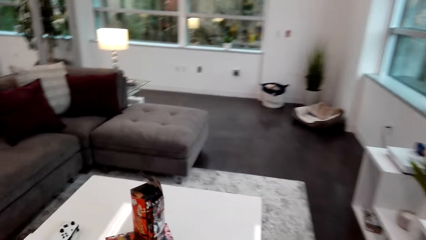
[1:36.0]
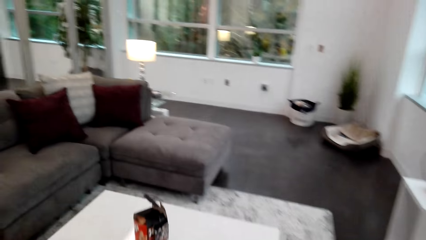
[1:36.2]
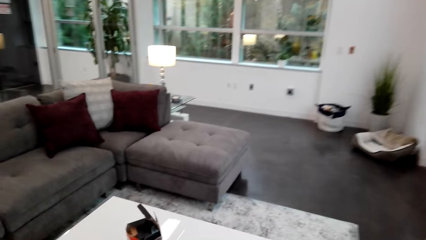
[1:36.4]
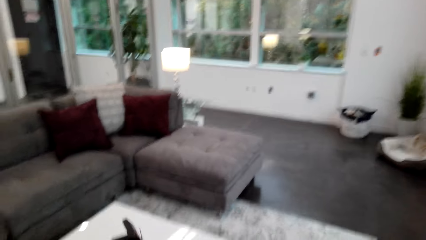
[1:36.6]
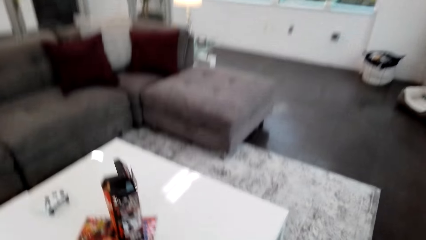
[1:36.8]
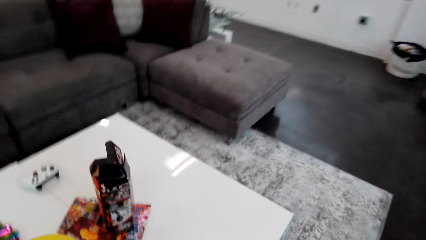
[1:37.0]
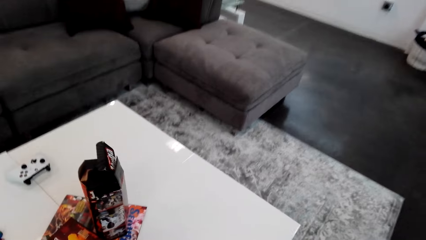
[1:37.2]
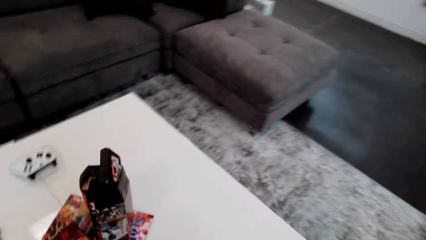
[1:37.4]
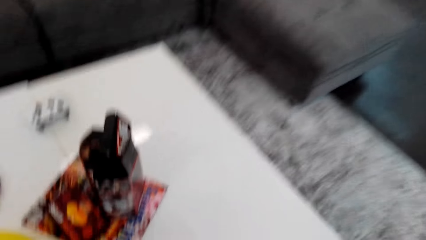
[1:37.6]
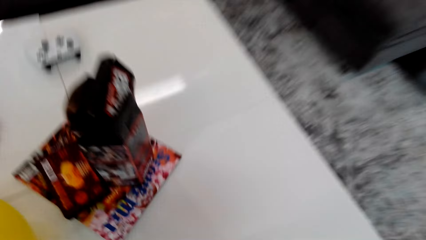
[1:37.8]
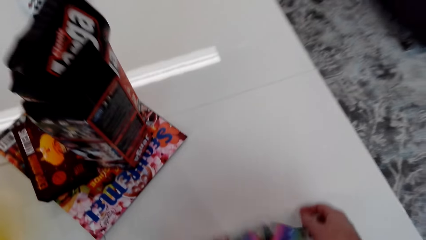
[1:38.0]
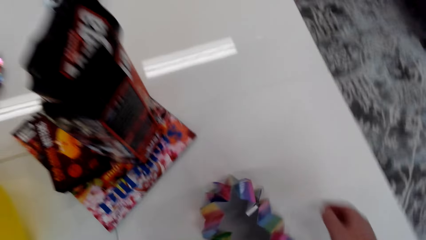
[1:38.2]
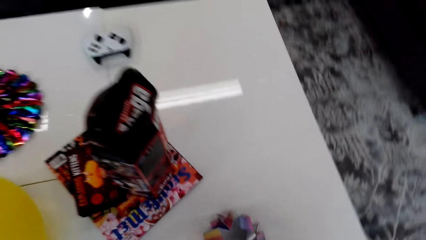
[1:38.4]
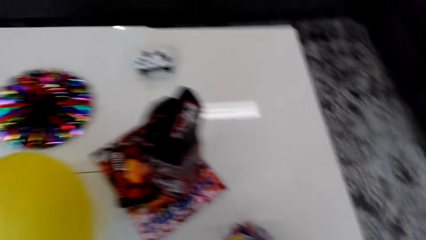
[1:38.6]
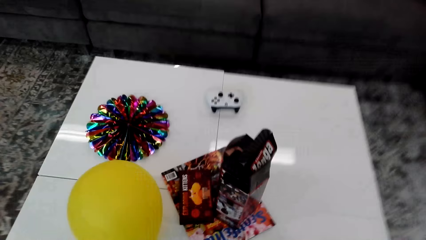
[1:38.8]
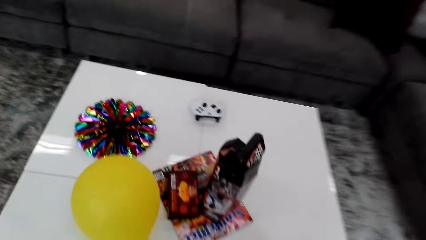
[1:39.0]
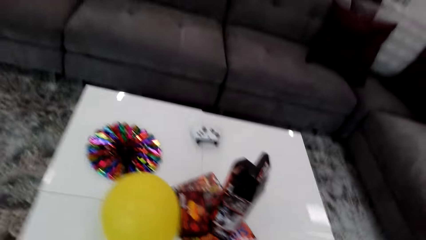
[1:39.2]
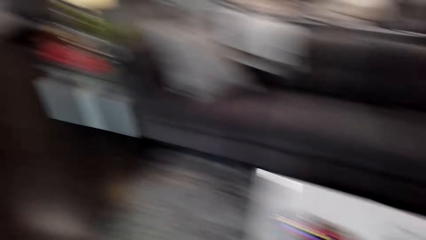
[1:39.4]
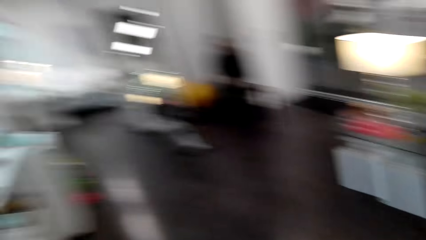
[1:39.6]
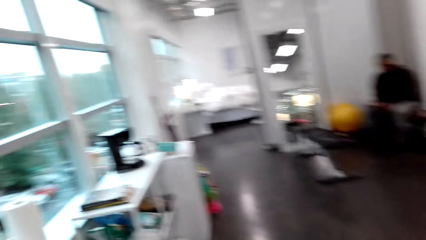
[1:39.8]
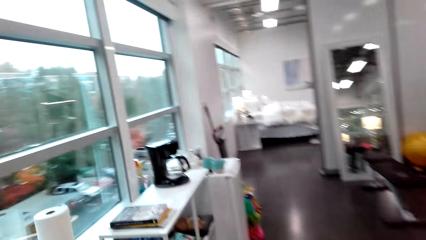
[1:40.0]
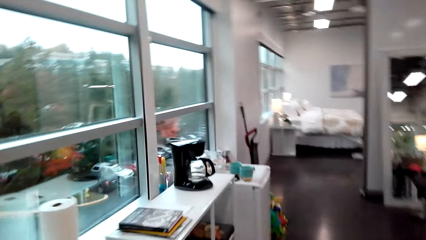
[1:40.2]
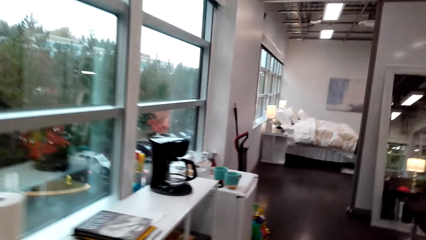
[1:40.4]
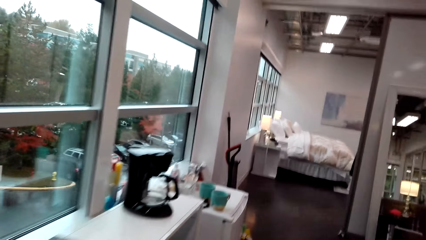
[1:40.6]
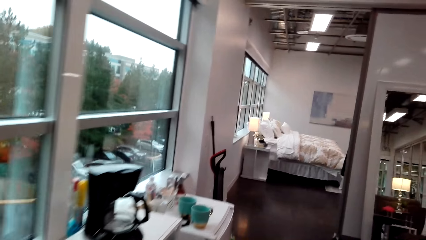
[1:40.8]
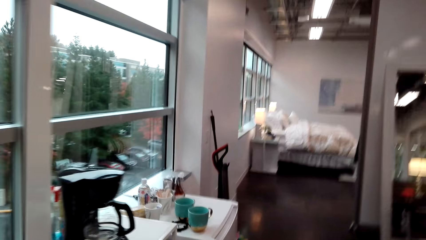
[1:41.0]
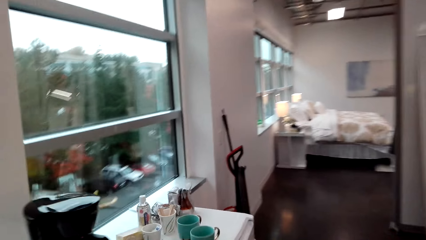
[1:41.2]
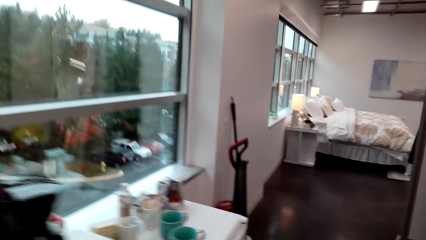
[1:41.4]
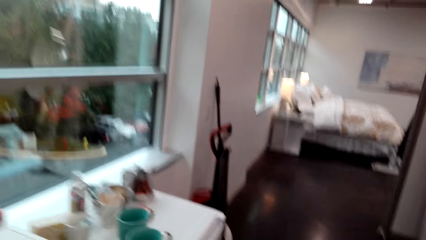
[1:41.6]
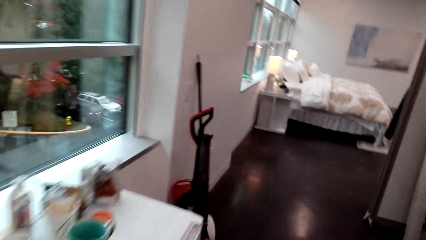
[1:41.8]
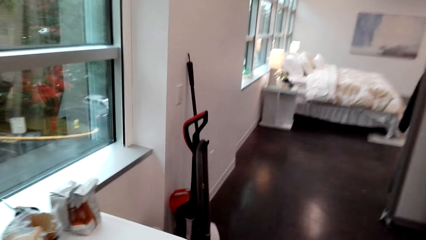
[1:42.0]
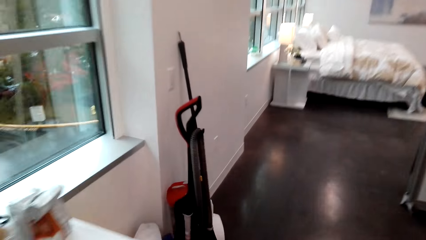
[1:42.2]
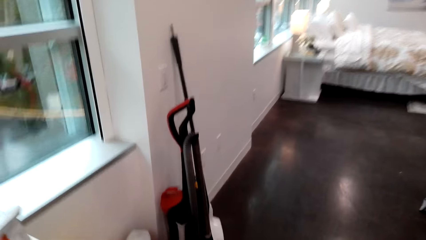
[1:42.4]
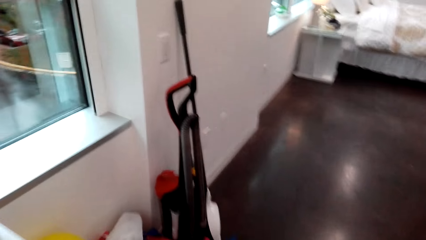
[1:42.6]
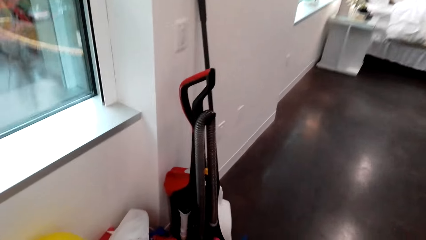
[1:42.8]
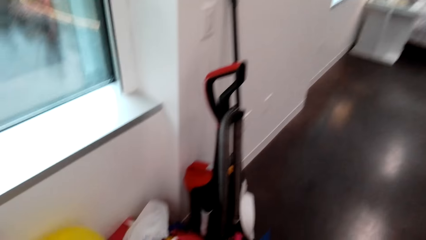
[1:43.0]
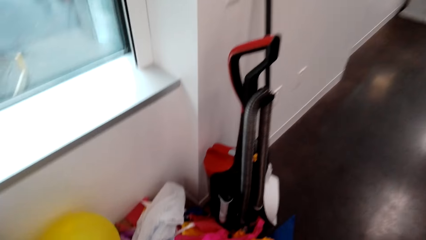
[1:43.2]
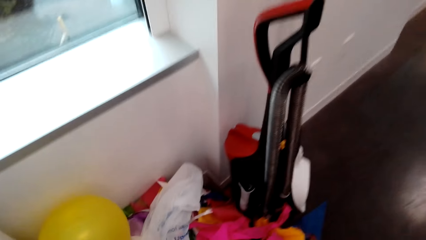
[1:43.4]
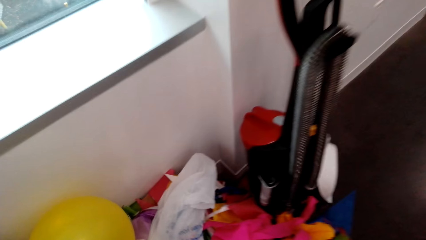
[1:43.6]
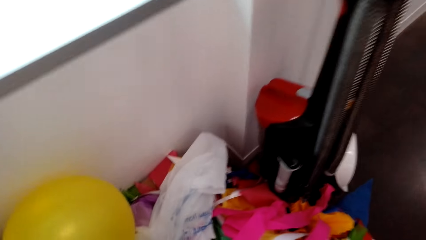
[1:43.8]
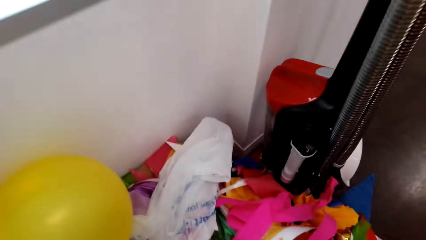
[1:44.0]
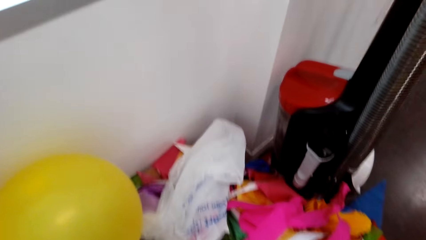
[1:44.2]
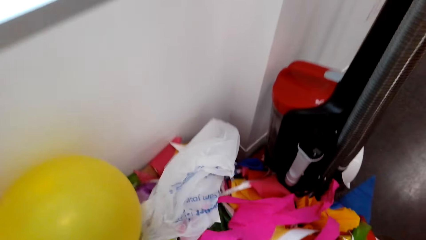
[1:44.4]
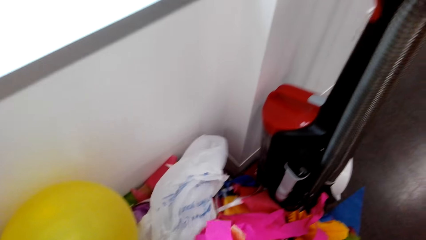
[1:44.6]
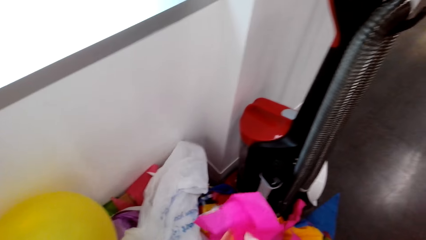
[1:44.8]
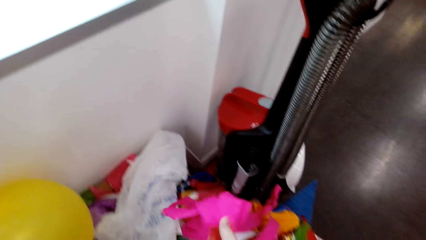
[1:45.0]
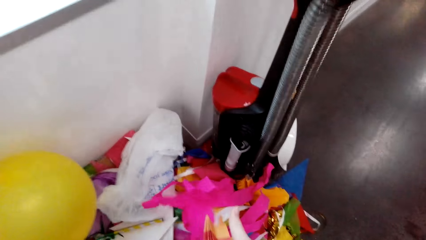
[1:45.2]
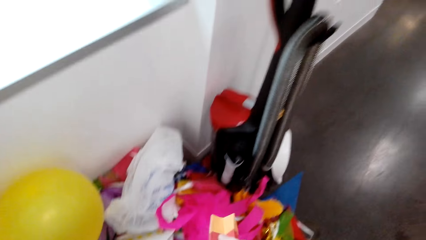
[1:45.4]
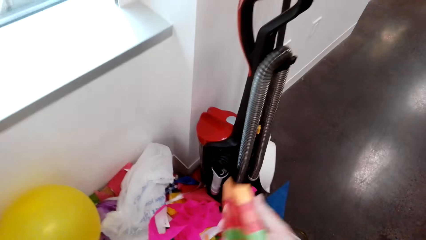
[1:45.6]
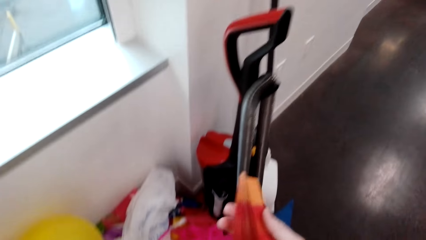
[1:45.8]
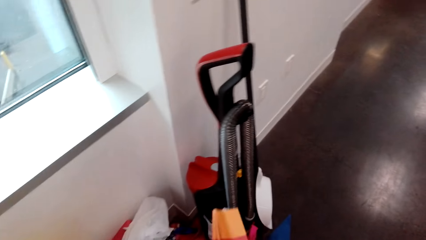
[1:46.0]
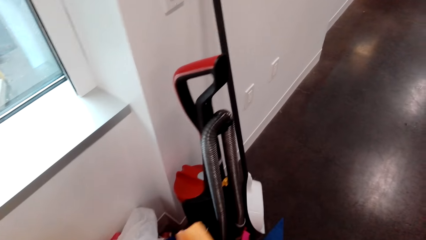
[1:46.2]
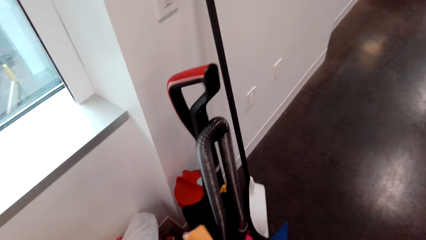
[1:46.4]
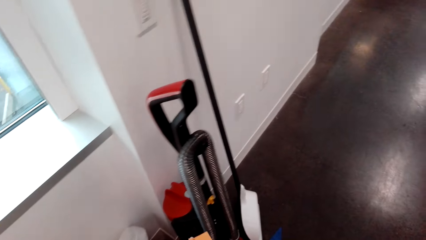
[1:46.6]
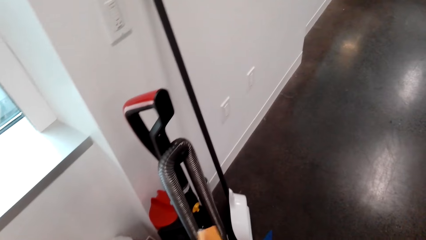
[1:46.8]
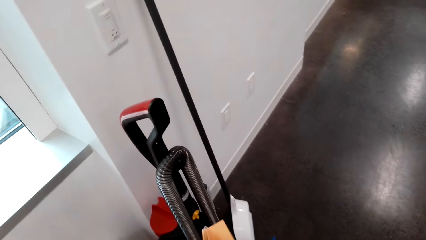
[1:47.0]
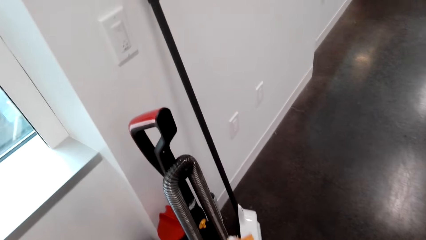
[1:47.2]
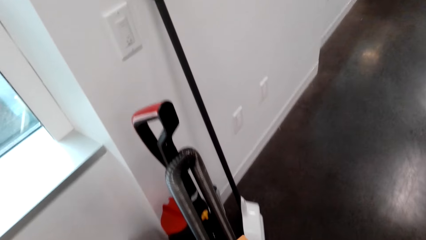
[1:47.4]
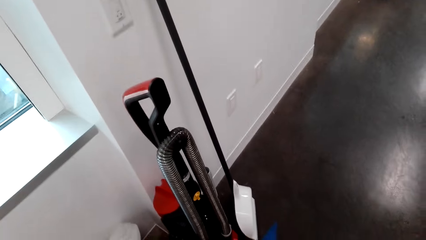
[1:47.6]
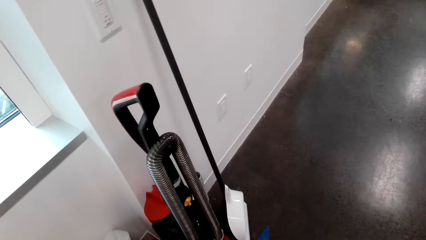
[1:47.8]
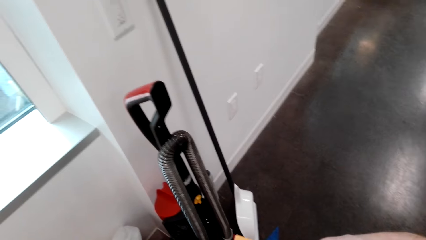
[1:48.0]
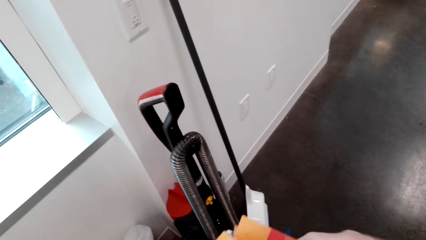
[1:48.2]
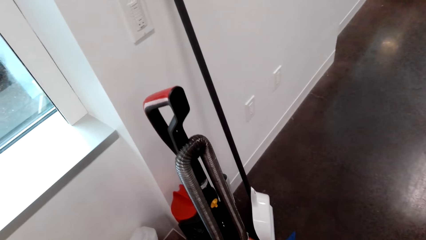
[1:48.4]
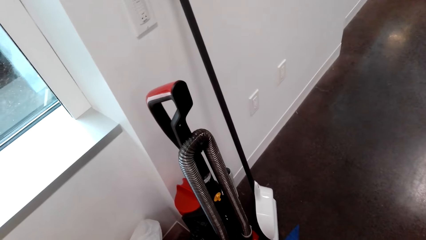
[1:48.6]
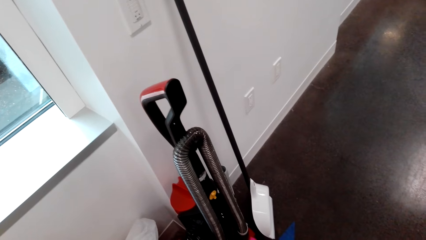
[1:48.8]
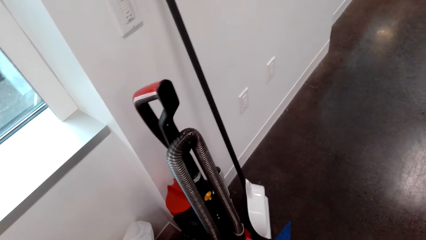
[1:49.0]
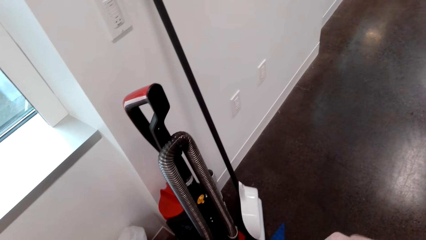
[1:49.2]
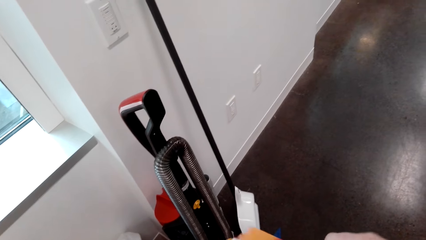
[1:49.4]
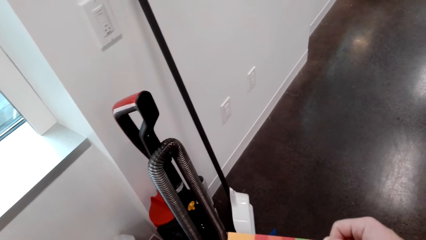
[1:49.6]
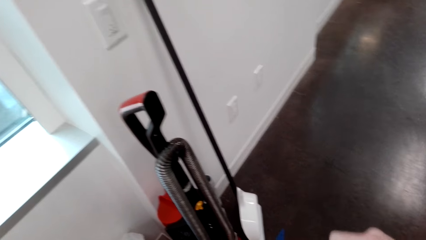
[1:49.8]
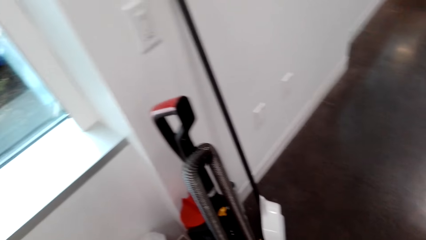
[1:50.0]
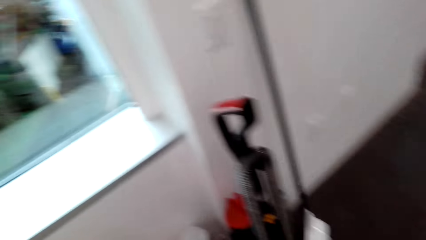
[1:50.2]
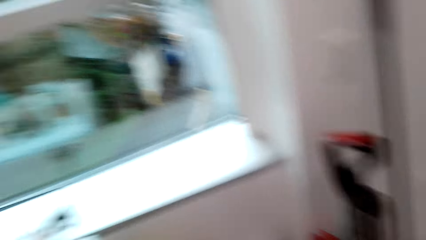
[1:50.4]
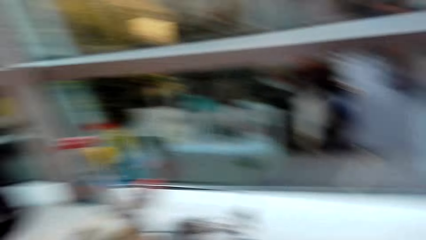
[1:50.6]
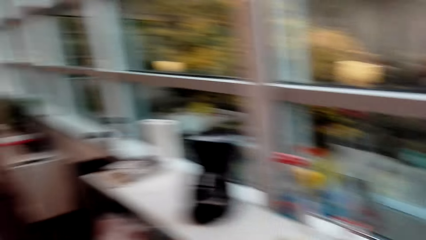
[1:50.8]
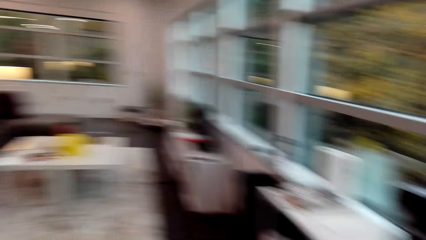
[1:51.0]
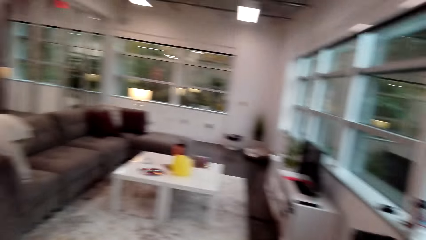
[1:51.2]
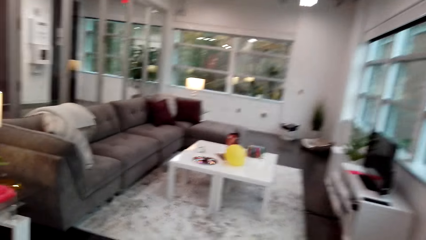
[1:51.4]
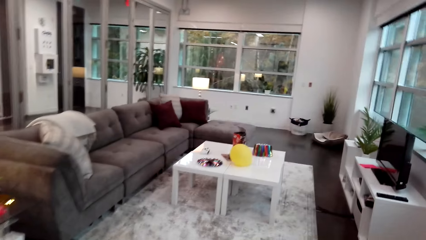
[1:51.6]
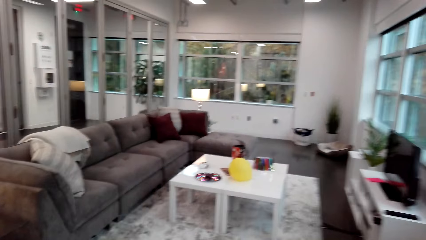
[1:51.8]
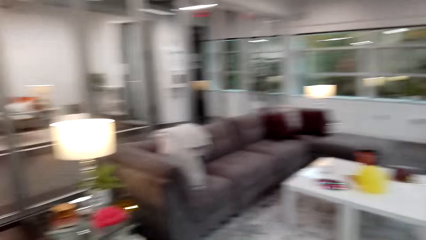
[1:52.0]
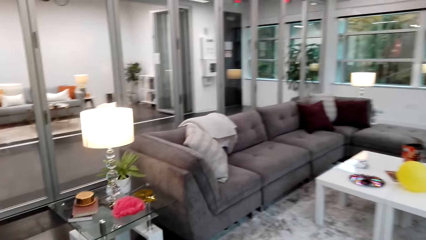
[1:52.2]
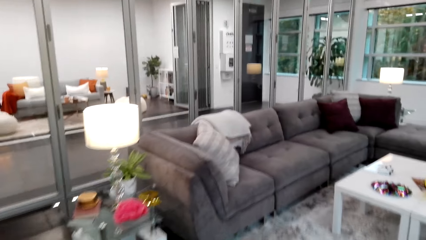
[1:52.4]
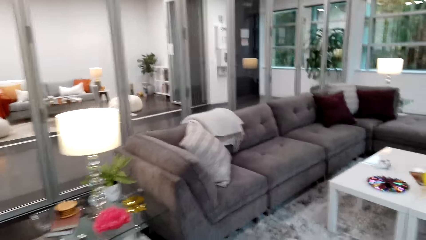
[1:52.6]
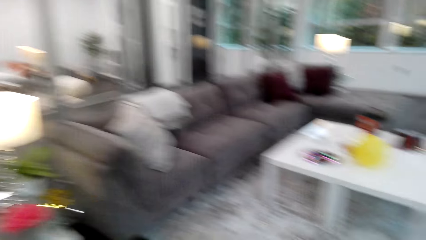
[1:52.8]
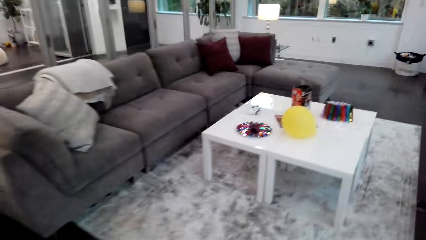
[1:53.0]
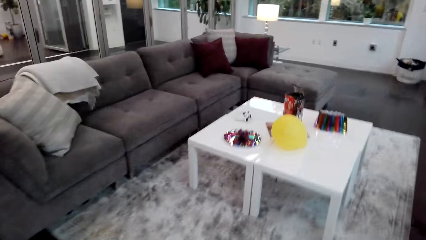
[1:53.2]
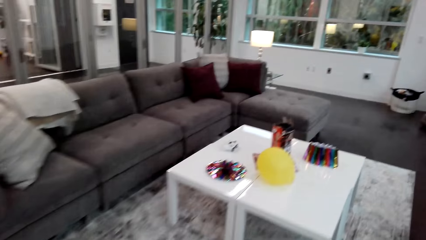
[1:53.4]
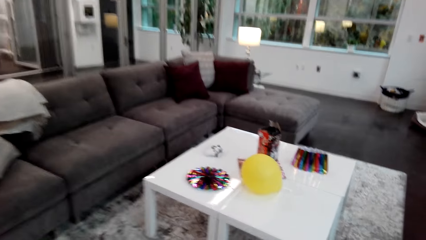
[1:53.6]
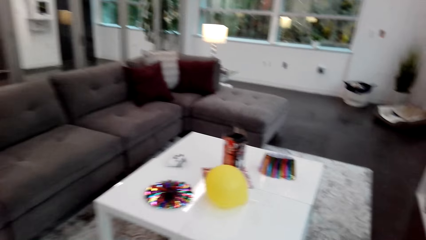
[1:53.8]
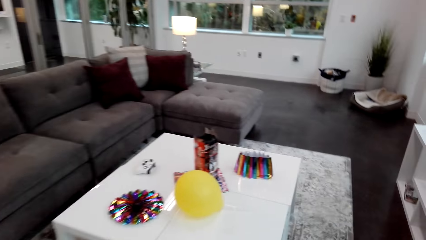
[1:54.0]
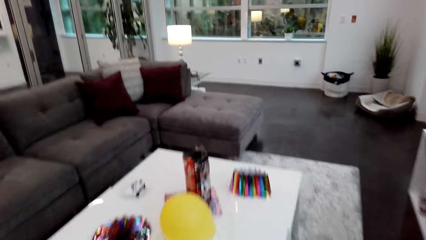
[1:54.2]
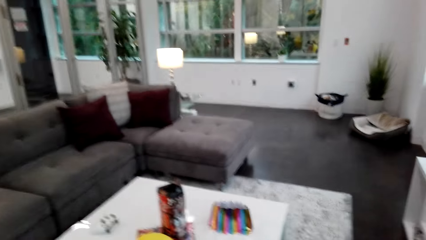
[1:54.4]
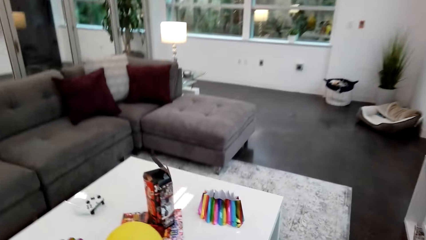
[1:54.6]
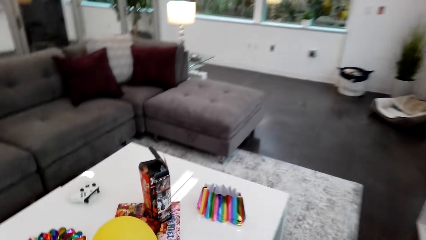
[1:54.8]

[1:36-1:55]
The camera wearer places the decorations on the table. They walk around the room. They pick up more decorations. They walk around the room.
